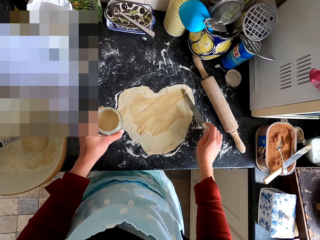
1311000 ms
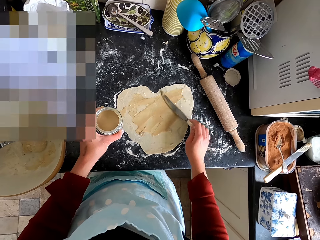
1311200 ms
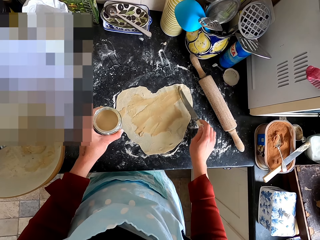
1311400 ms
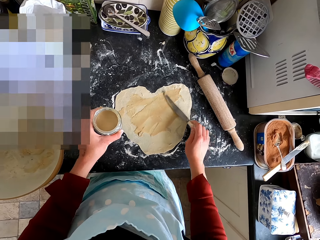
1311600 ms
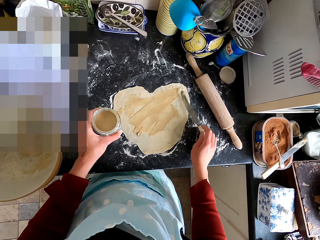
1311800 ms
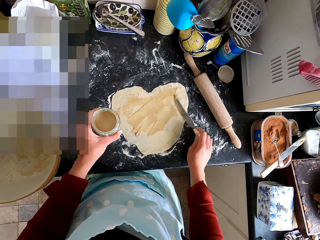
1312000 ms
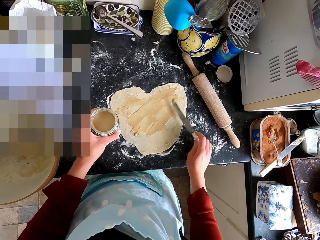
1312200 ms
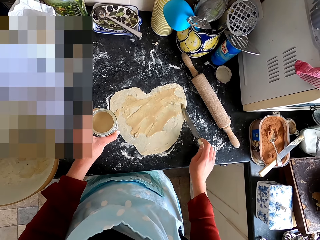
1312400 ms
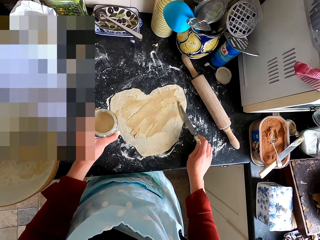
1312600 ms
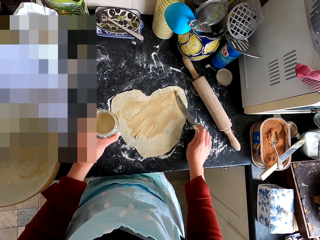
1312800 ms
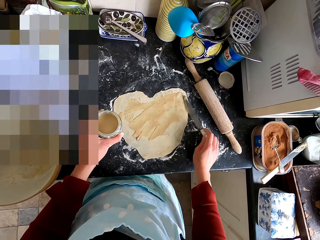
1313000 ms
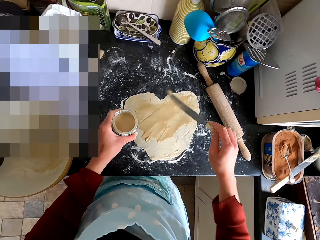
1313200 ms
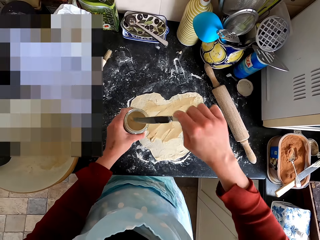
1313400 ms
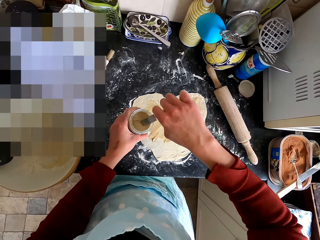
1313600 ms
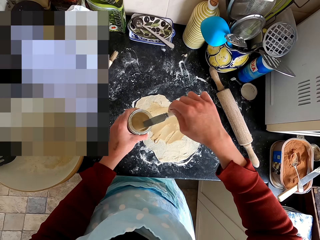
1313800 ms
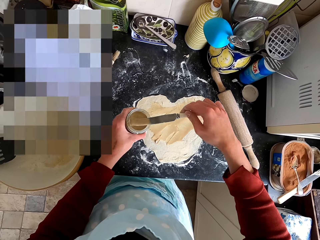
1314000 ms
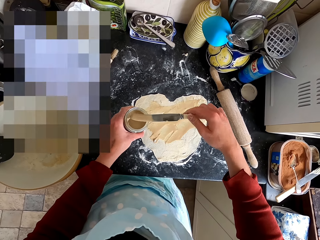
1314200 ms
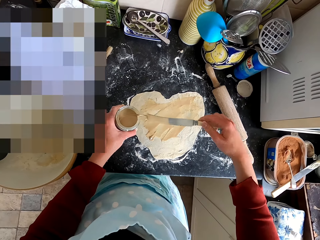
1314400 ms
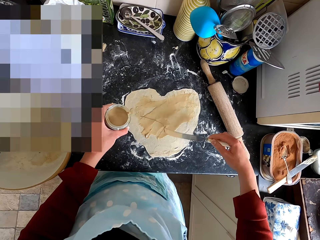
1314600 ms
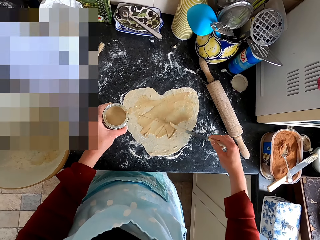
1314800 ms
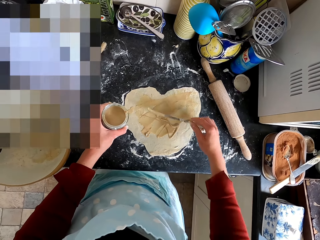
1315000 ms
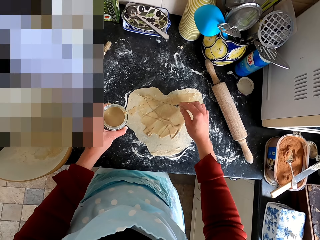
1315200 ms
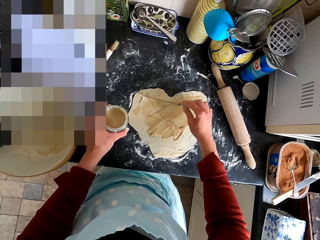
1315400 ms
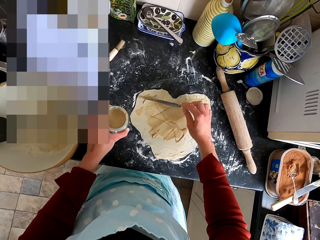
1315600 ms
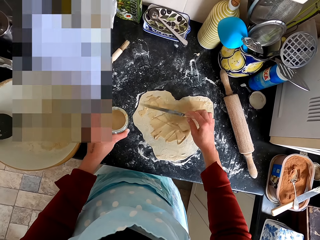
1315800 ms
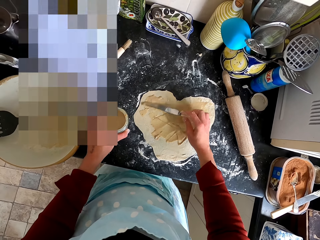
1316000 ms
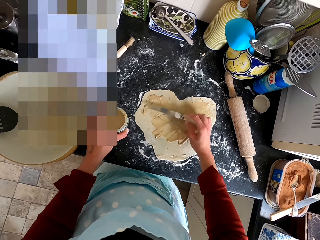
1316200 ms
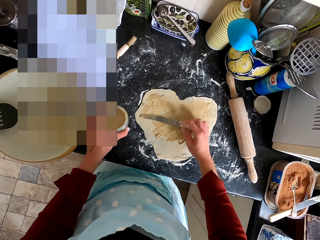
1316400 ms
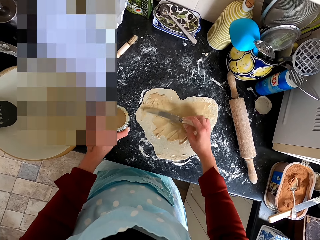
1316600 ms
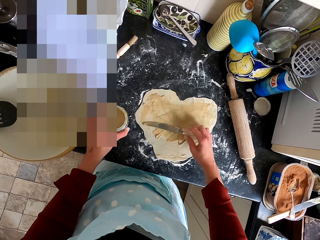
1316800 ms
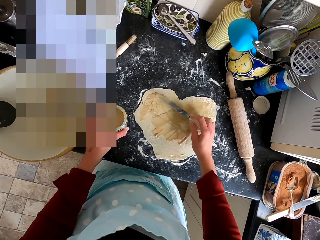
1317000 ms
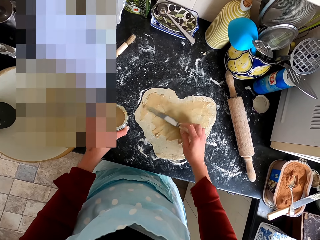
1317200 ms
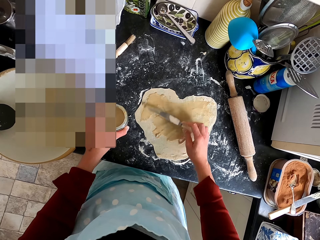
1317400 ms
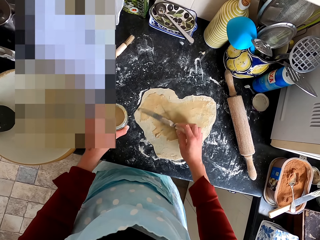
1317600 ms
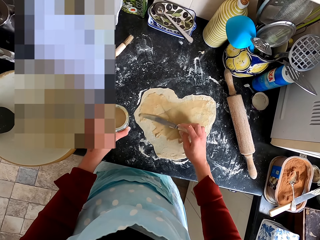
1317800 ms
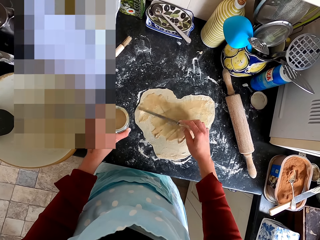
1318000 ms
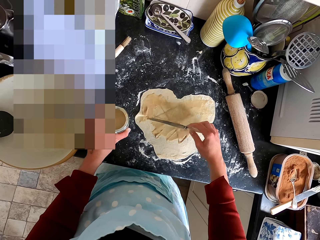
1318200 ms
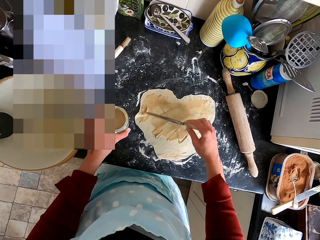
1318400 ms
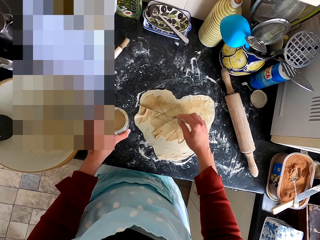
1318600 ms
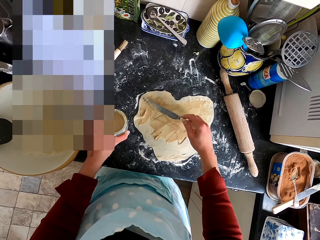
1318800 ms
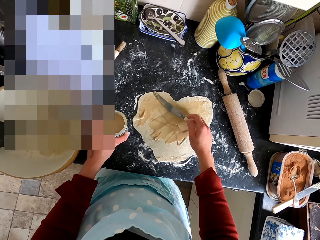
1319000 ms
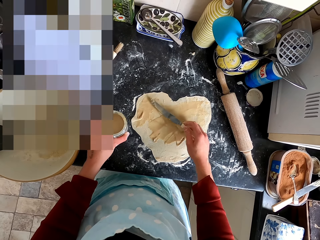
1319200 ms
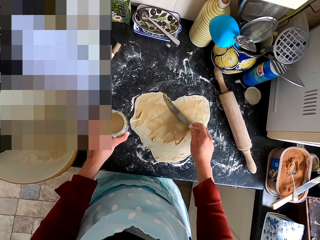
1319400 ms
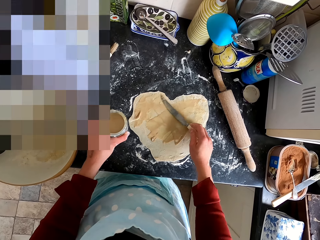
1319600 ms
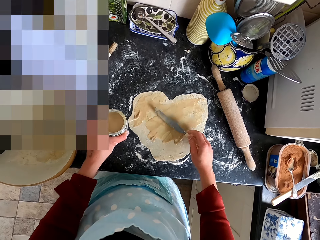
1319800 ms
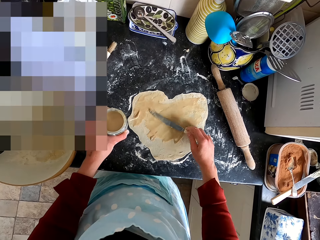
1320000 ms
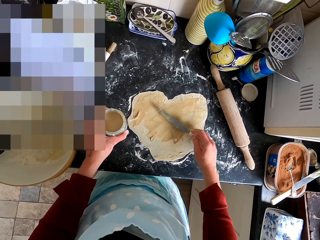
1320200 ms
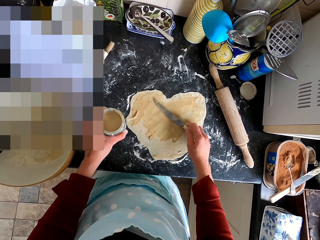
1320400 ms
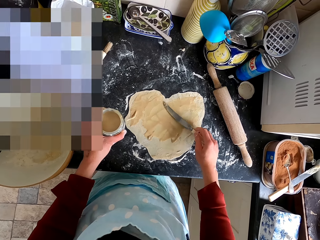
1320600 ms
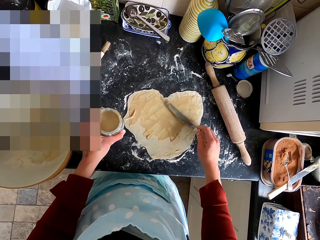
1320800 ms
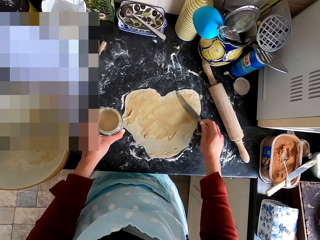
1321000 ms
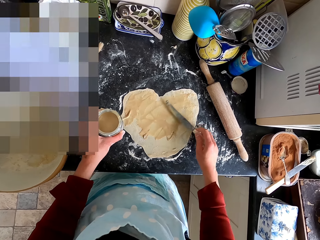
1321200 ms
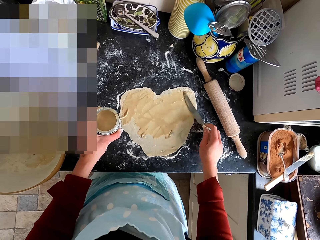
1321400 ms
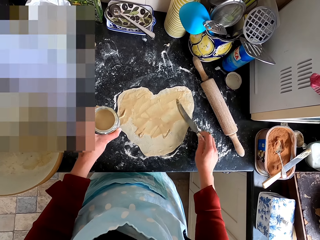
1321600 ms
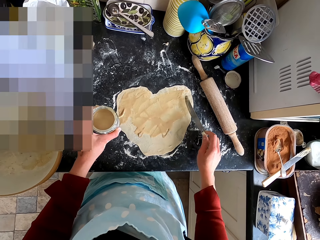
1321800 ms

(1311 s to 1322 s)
The camera wearer scoops the paste from the container with the knife. They spread the paste on the dough with the knife.

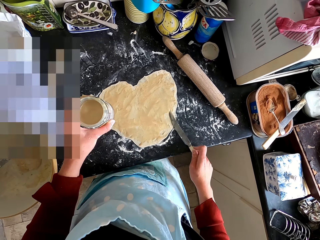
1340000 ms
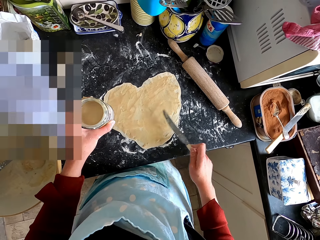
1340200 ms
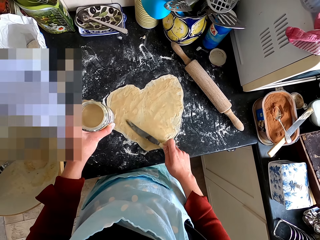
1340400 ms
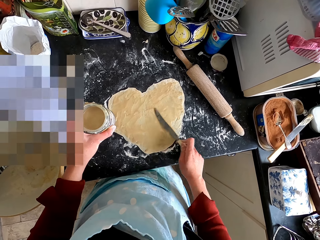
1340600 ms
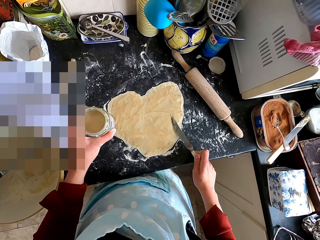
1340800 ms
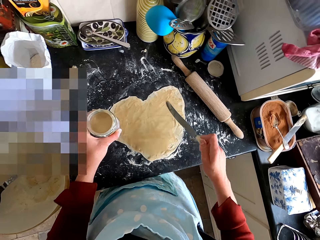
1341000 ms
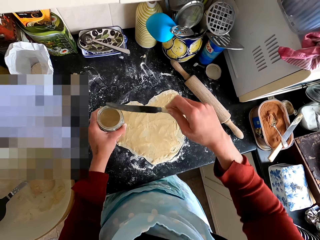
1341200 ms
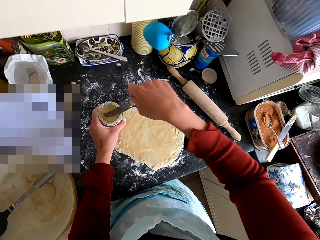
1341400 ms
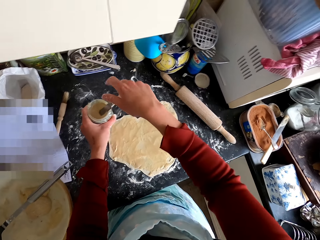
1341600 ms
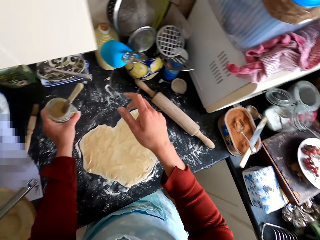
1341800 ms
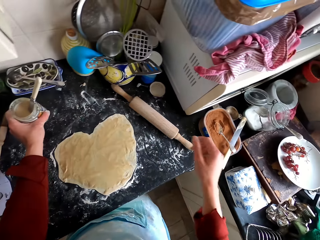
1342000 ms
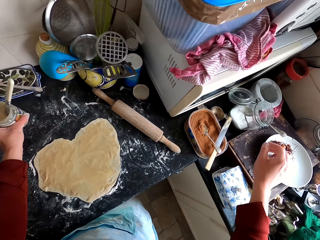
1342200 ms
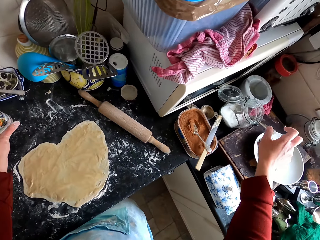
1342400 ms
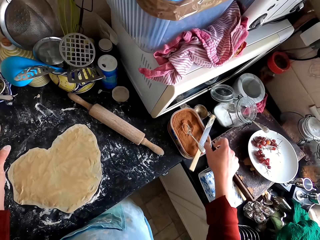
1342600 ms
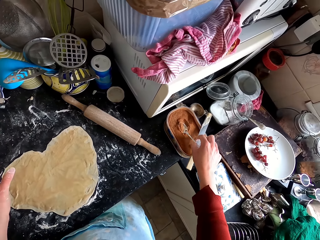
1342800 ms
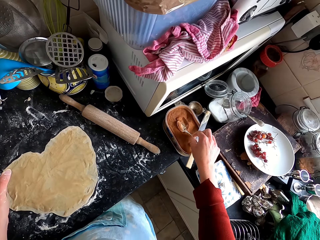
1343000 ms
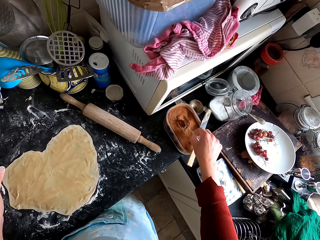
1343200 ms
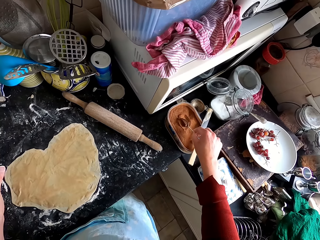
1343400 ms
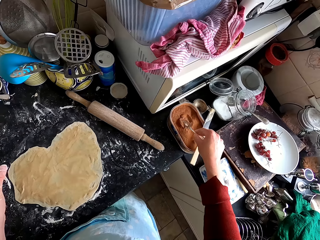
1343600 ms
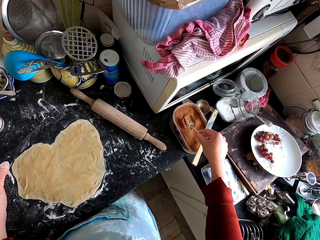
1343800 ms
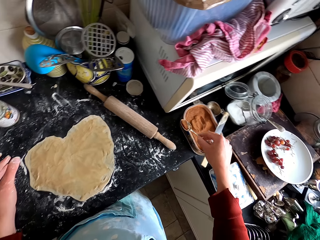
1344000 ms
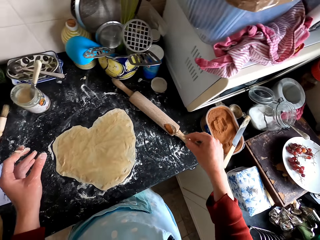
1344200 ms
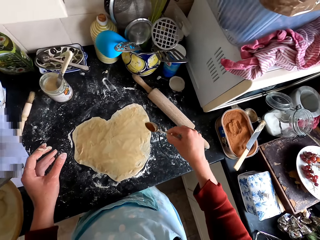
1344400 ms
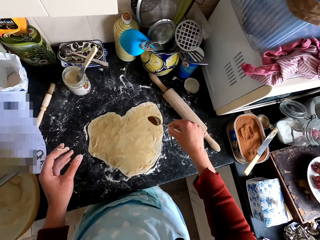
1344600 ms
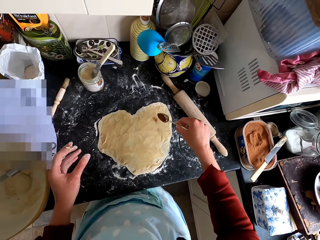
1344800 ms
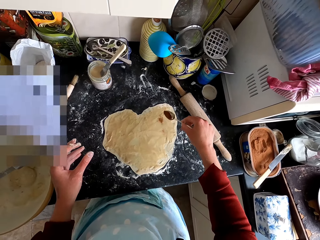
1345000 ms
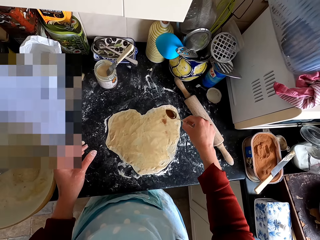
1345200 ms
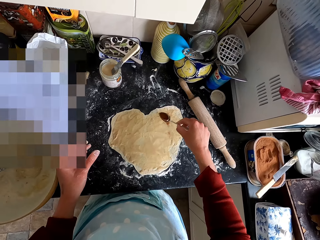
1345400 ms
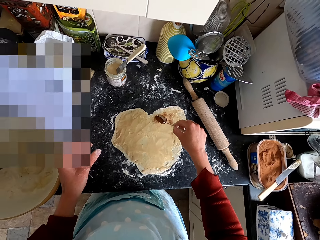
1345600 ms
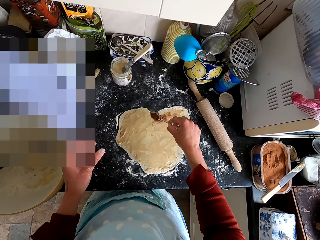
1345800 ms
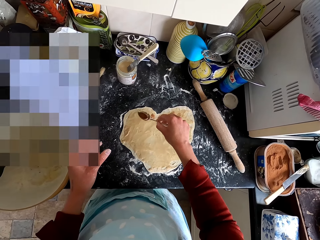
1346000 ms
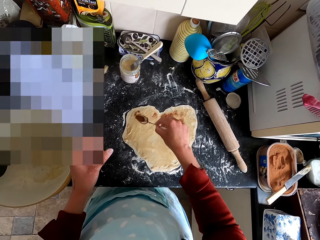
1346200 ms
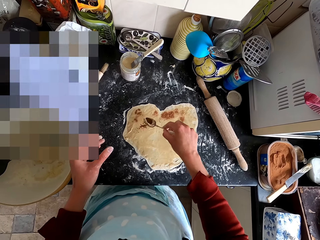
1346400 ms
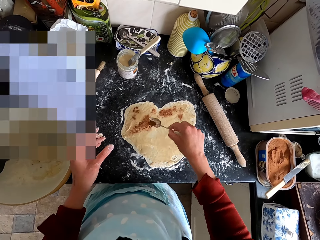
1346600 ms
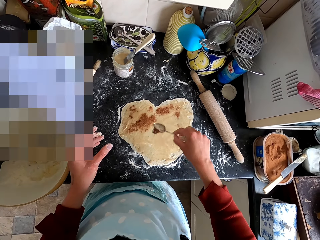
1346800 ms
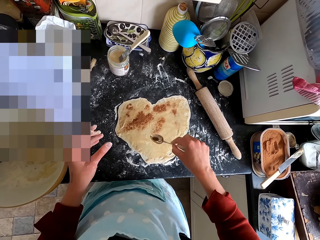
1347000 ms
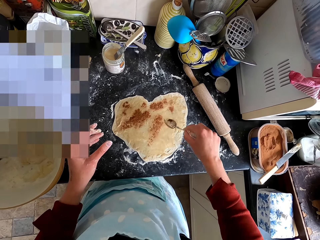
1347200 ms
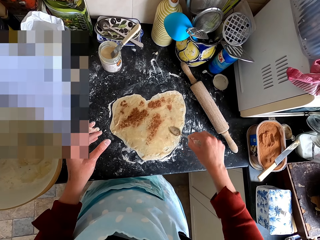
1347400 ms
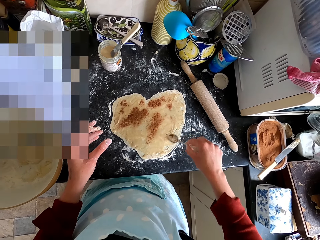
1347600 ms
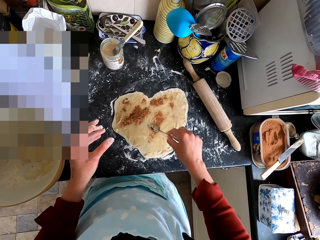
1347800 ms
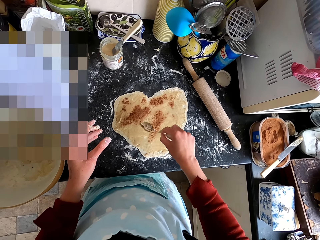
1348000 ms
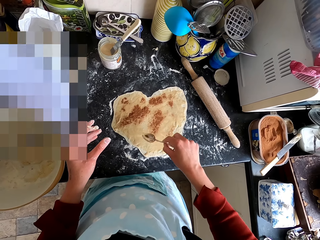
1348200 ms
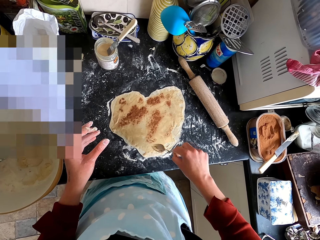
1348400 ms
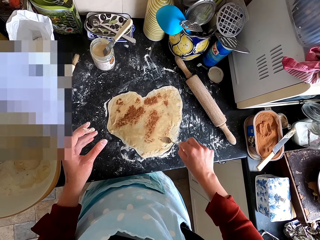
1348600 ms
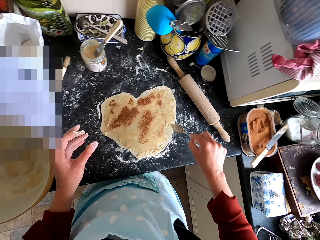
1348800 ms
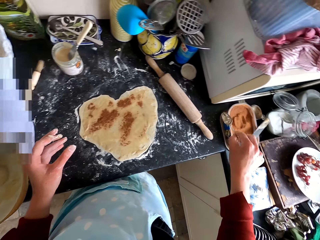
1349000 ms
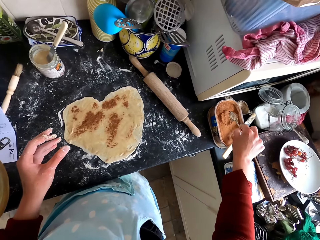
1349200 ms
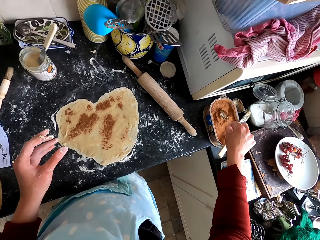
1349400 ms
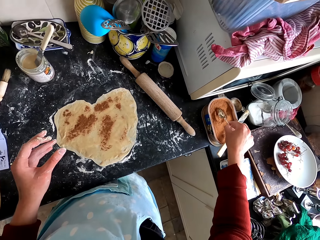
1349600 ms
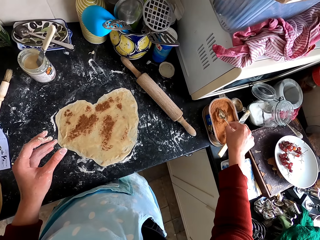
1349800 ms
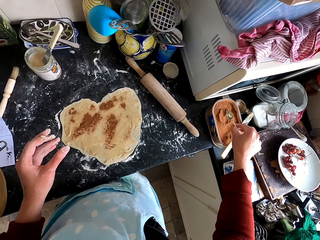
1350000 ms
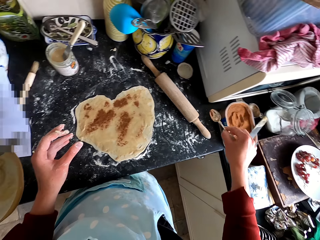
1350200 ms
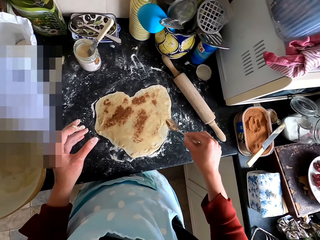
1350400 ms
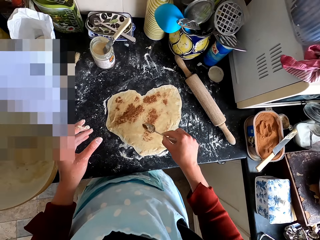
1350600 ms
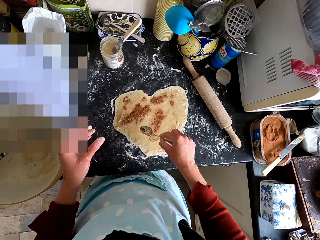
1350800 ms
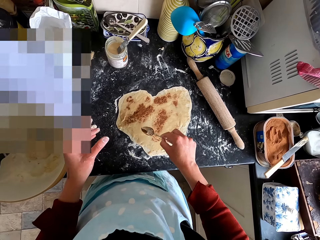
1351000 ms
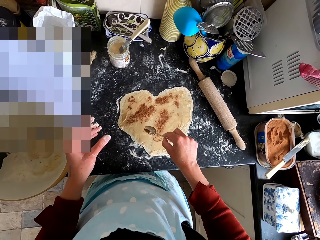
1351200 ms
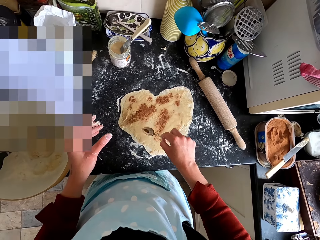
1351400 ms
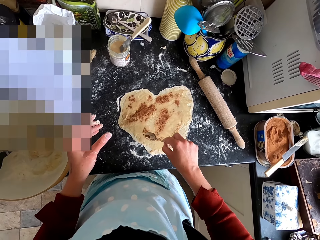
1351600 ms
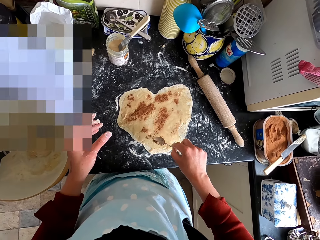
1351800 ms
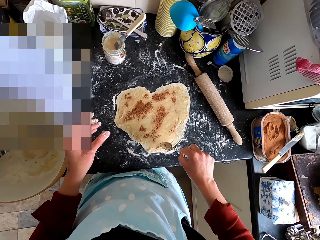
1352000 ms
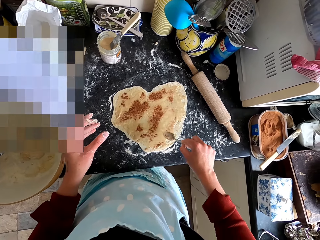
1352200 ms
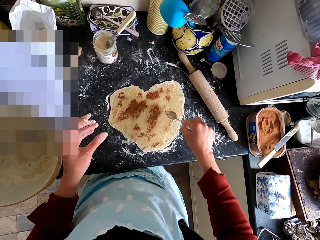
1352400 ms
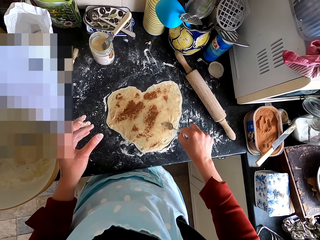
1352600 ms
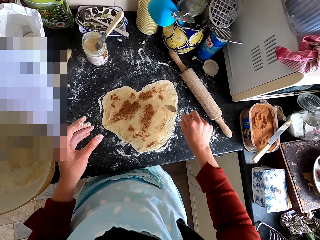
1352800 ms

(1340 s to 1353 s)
The camera wearer puts the knife in the container. They put the bottle on the counter top. They scoop ingredients from the container with the spoon. They spread the ingredients on the dough with the spoon. They pour something on the dough. They scoop ingredients from the container with the spoon. They spread the ingredients on the dough with the spoon. They pour something on the dough.
